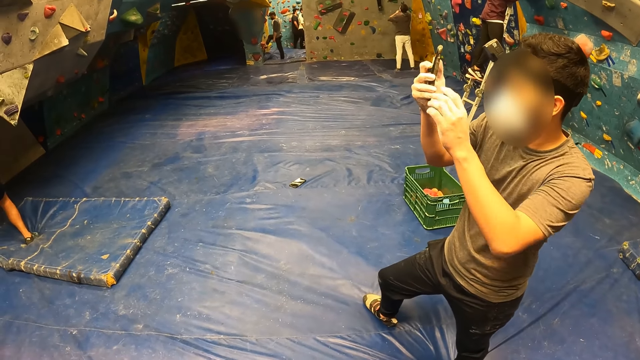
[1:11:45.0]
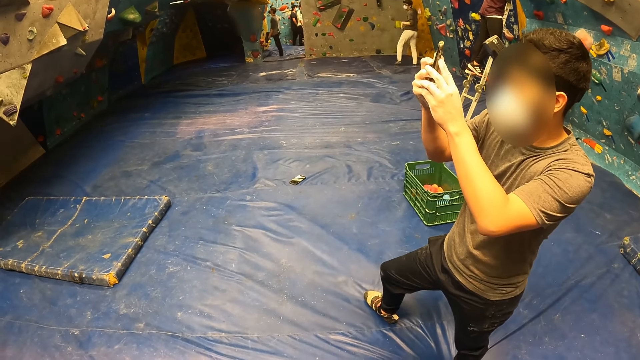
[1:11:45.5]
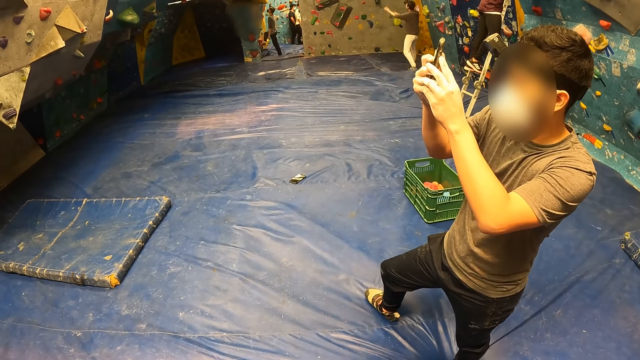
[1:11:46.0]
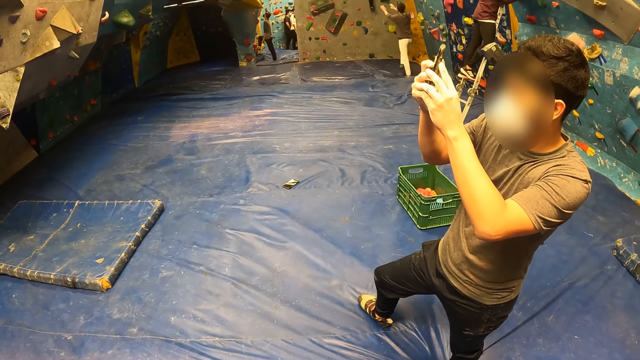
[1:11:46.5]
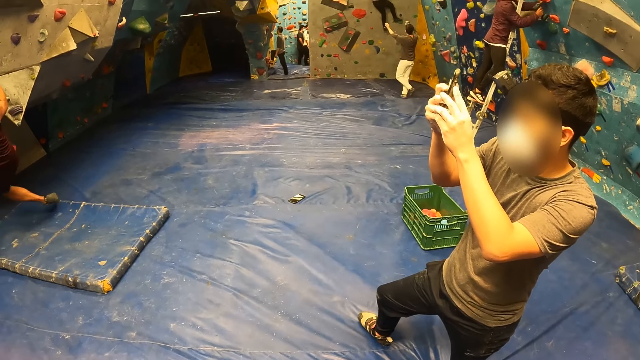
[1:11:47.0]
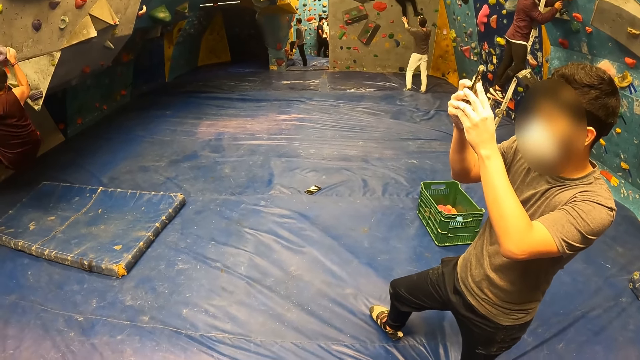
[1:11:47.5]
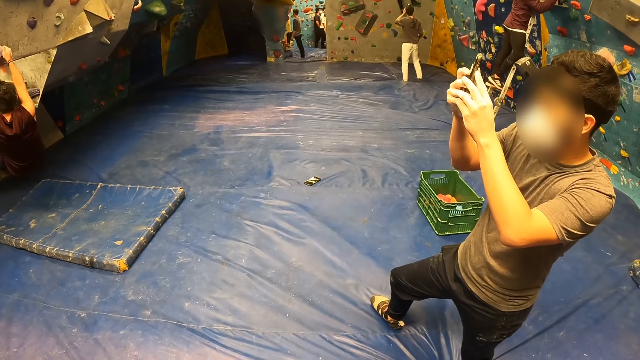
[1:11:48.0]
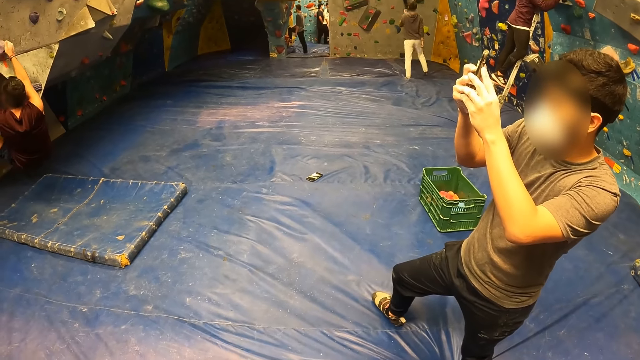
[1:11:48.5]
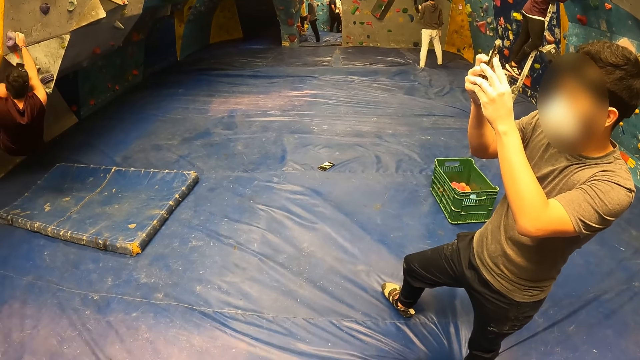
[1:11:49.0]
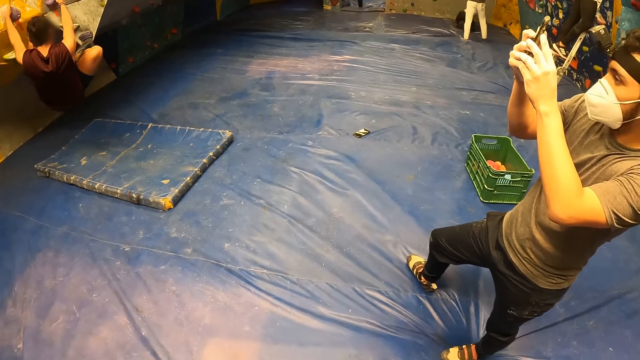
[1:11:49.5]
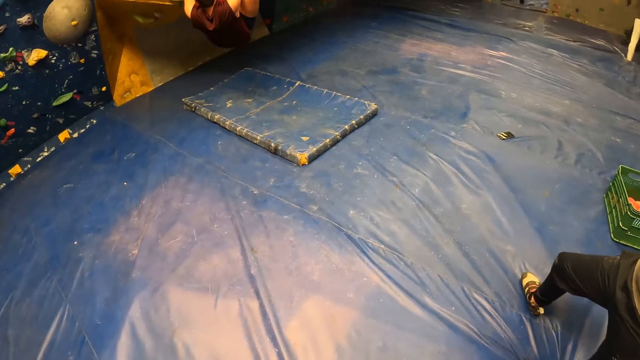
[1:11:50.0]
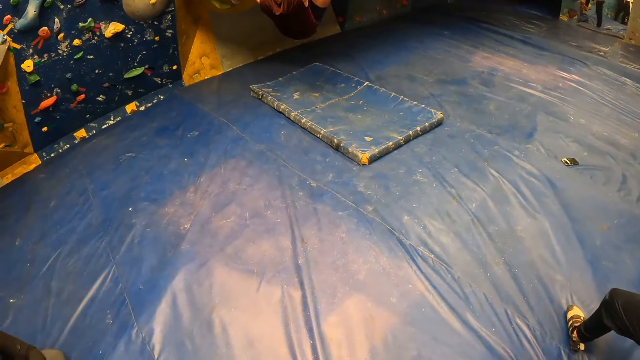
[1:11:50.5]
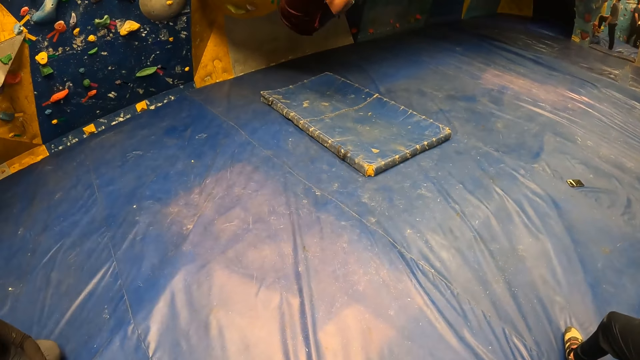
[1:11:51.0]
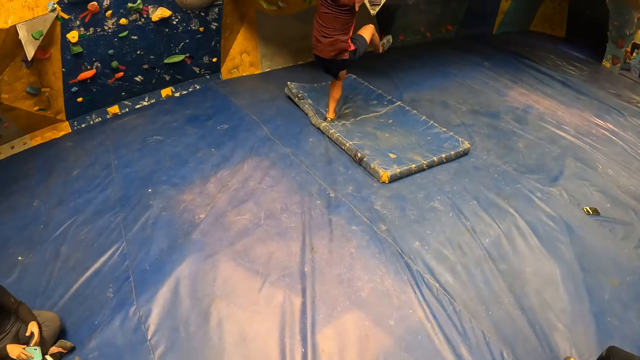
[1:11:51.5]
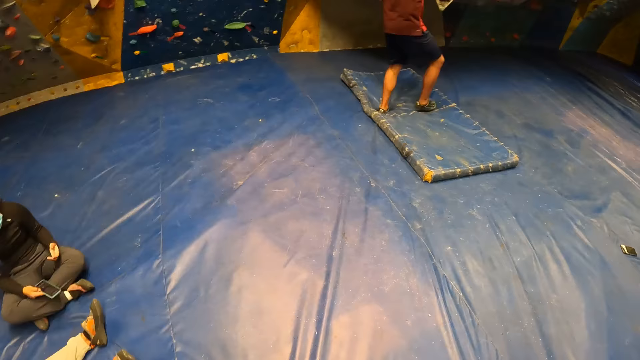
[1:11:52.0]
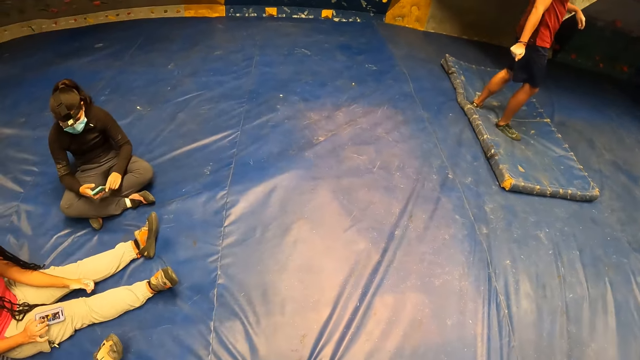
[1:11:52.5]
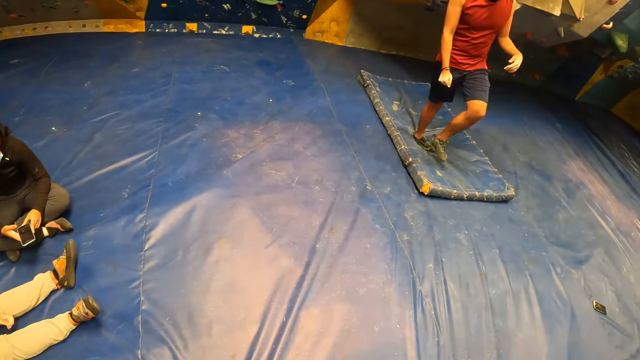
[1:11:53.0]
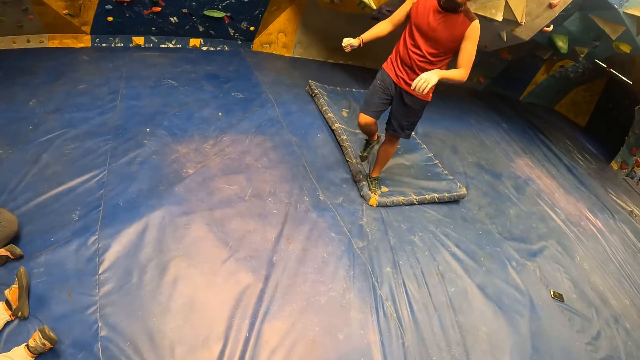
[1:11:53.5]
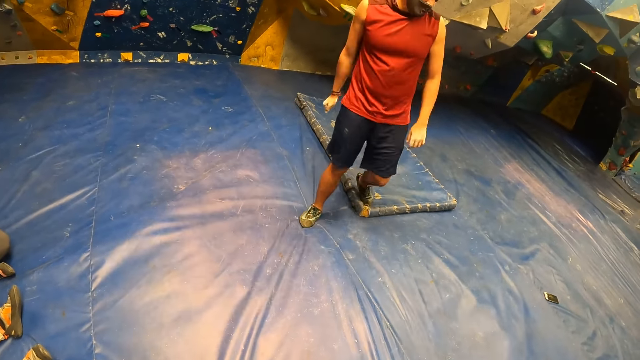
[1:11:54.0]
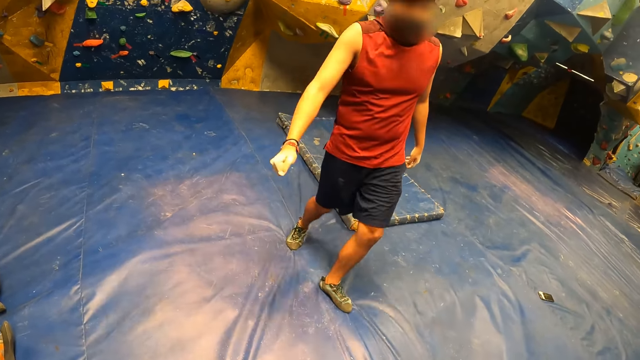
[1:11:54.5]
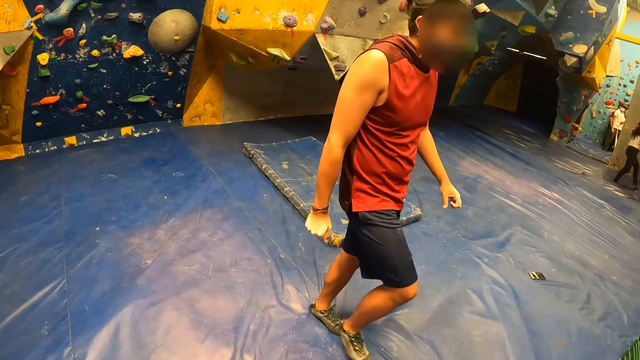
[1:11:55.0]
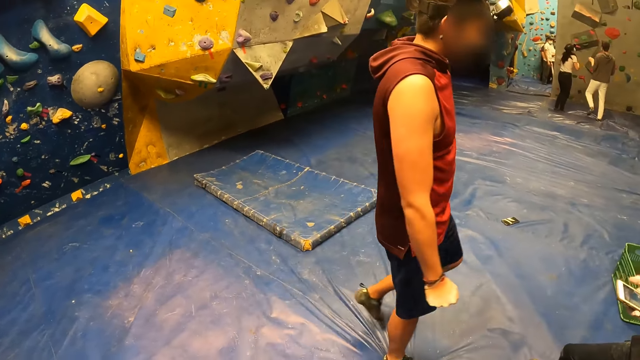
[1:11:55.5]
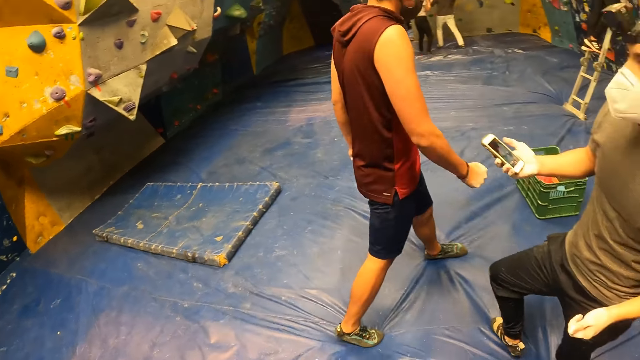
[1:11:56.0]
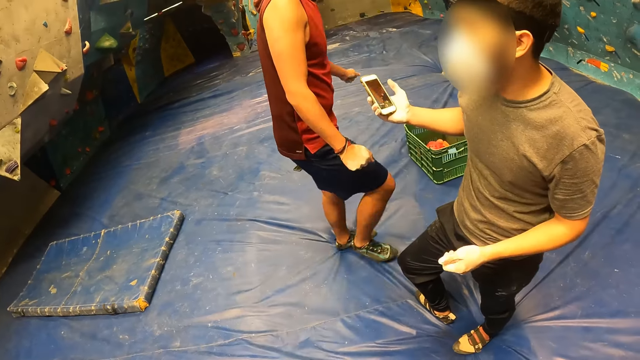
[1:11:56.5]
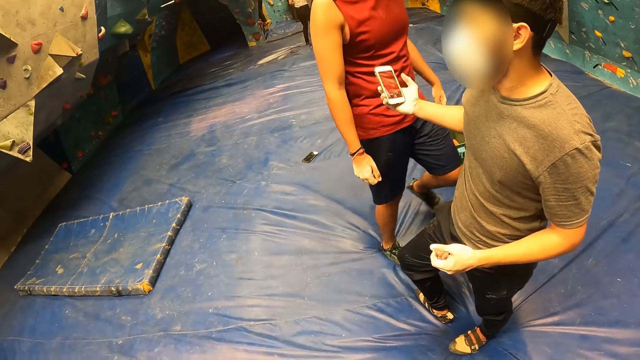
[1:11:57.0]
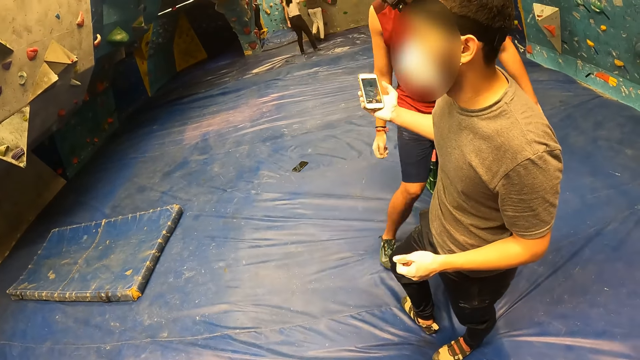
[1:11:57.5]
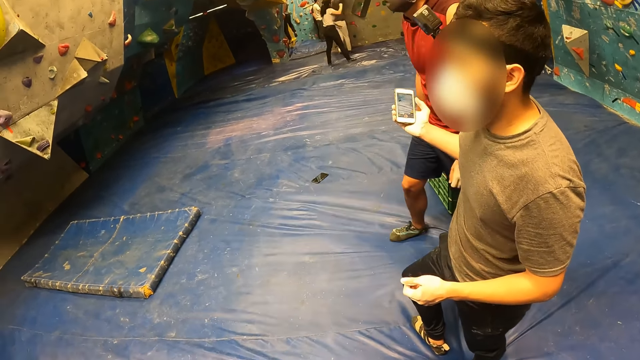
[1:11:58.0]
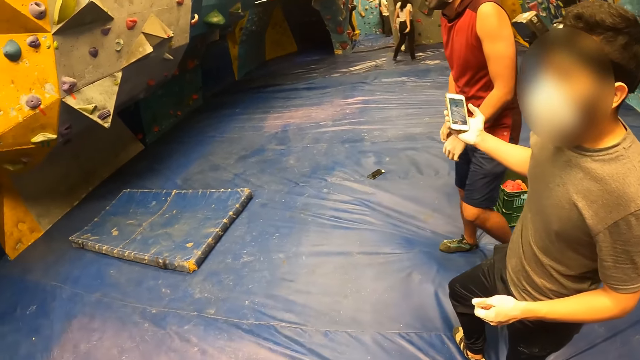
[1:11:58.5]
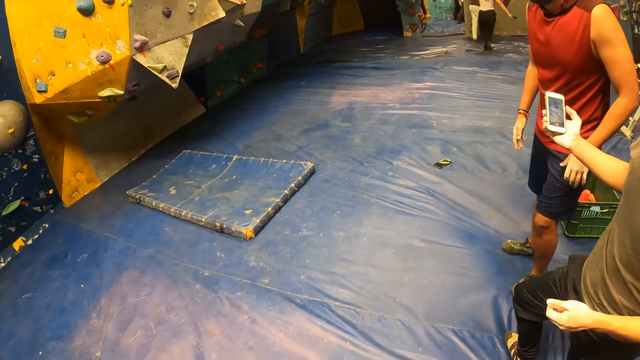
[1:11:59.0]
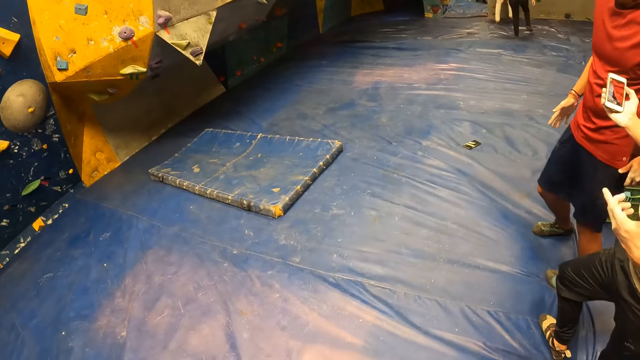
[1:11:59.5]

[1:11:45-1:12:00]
A man touches the phone with his left hand. Another man drops on the bouldering mat. A woman holds a phone with both hands. The other man moves around. The camera wearer looks around.

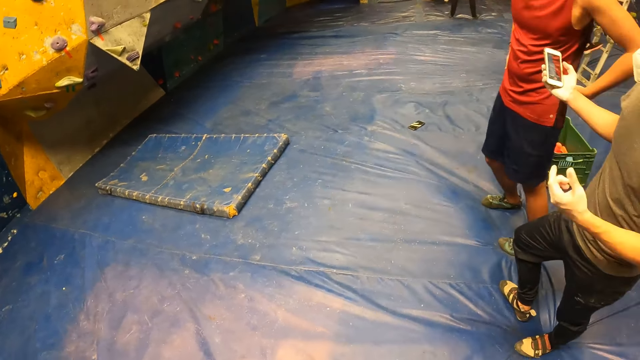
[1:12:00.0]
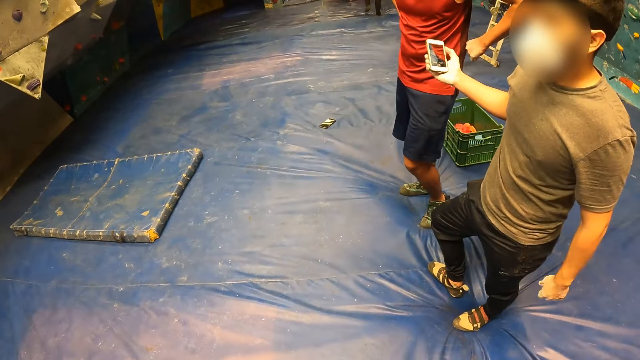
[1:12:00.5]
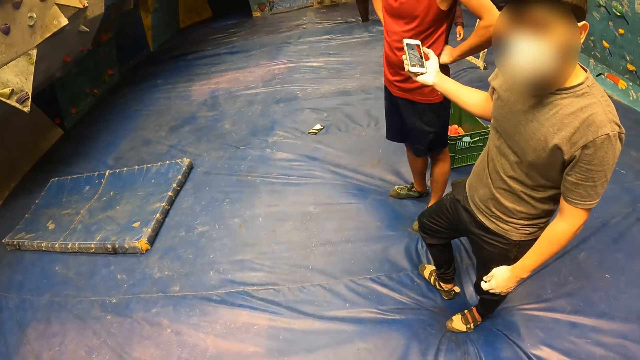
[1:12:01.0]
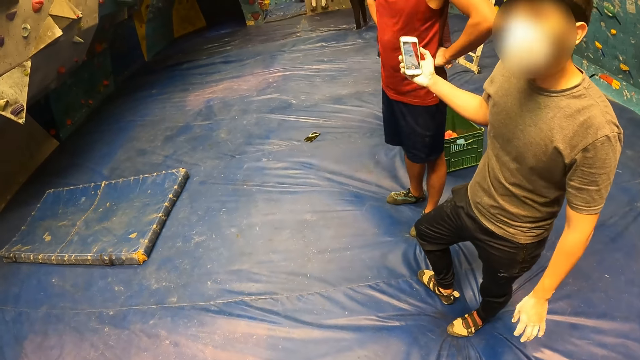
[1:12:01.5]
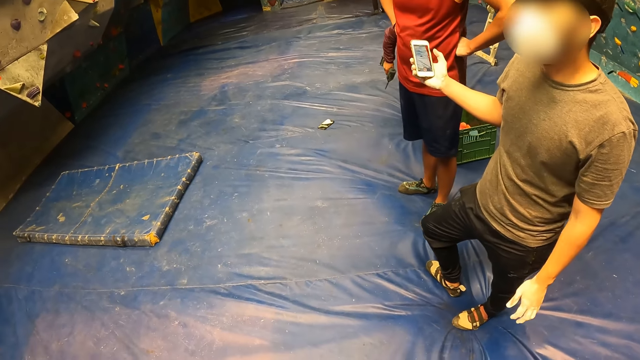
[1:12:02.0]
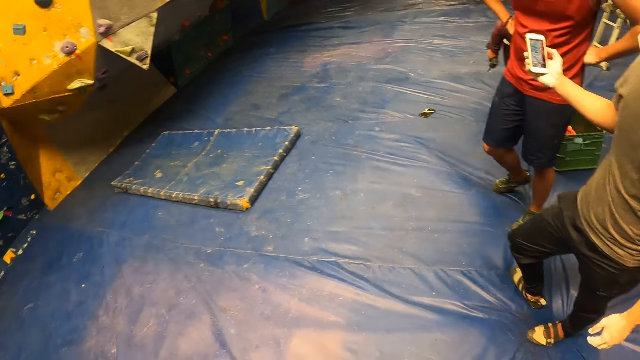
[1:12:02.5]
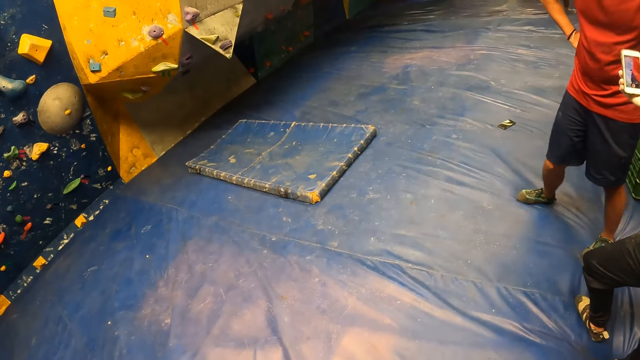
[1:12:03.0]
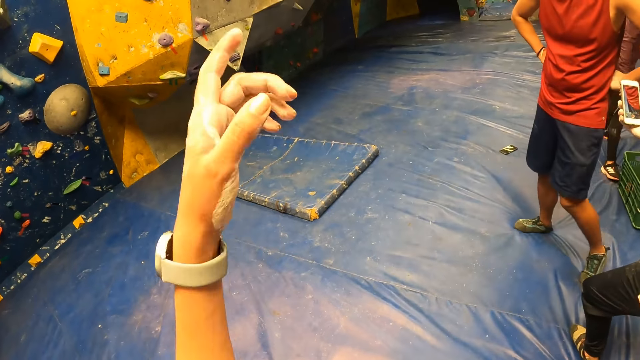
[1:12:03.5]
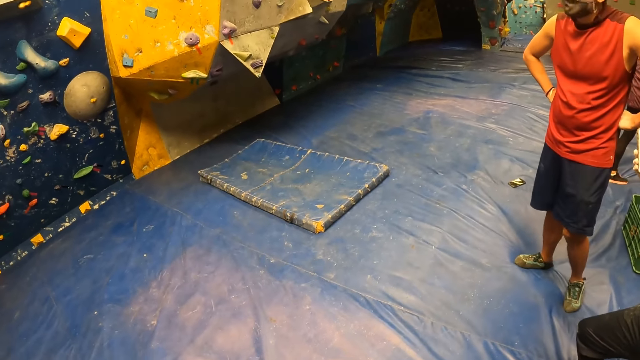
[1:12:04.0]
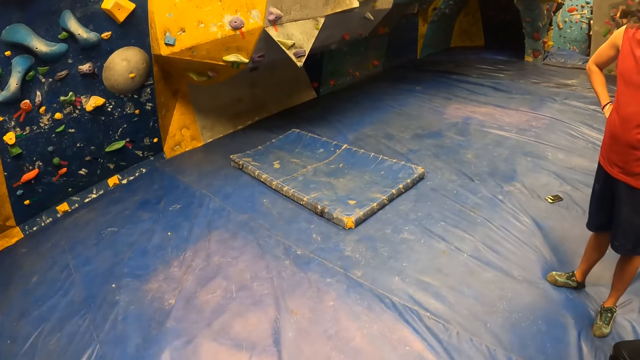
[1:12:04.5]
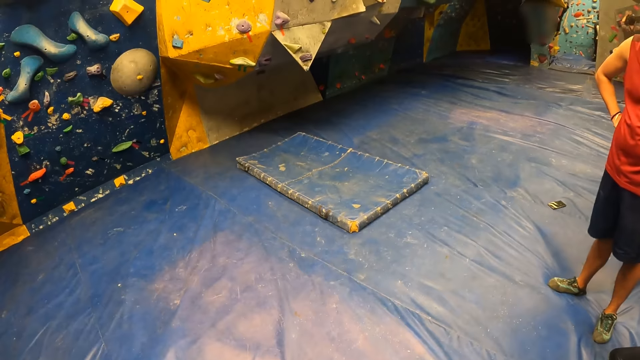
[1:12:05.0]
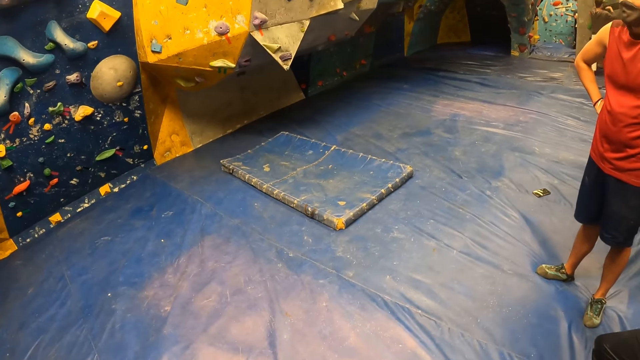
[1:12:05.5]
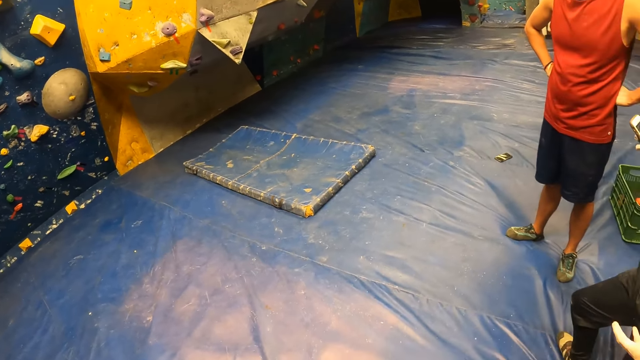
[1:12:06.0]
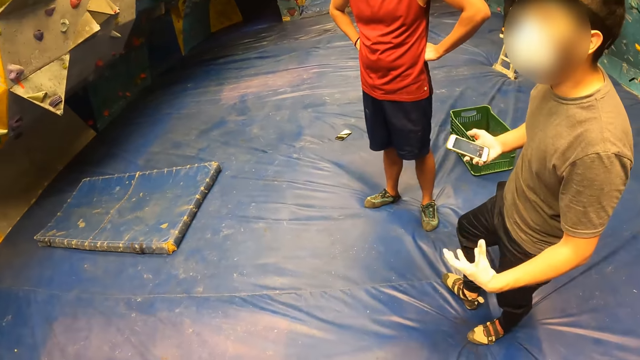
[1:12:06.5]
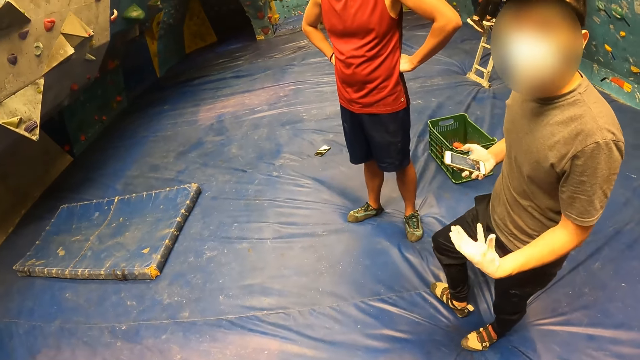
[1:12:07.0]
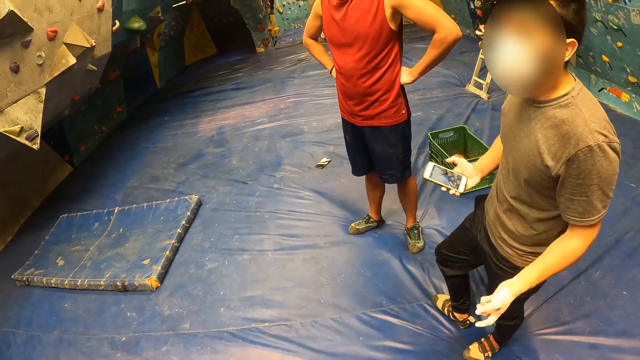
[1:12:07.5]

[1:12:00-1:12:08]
A man moves his hand. The camera wearer raises their hand.
